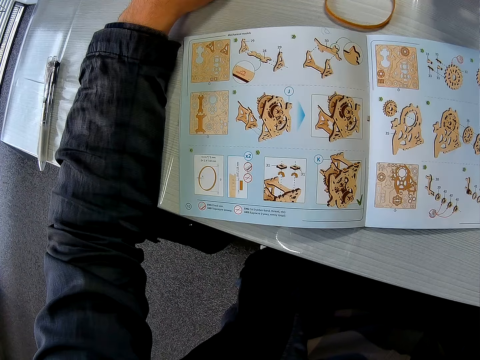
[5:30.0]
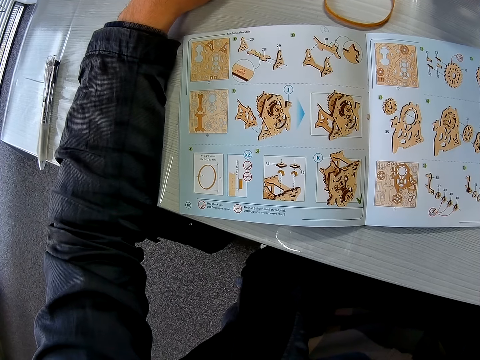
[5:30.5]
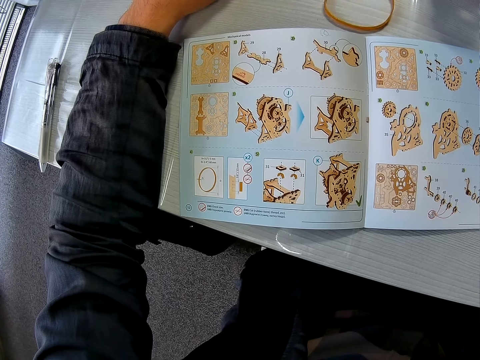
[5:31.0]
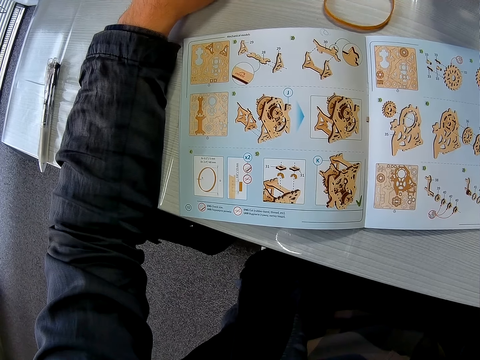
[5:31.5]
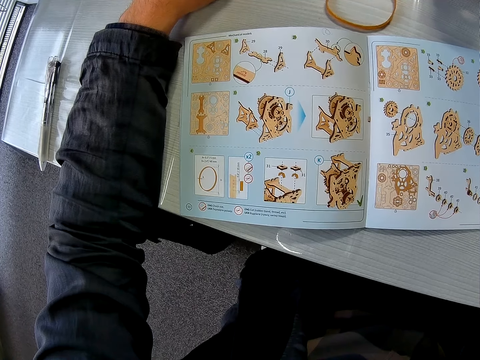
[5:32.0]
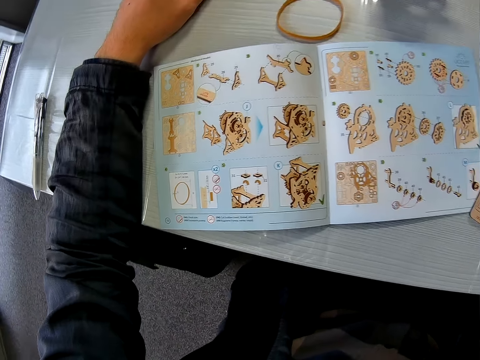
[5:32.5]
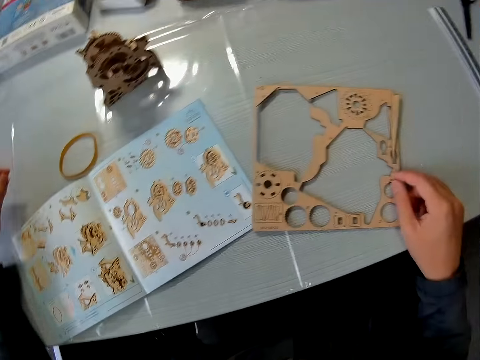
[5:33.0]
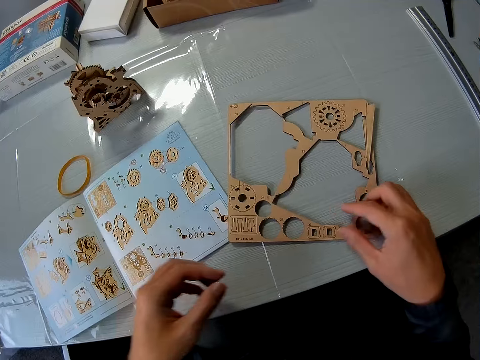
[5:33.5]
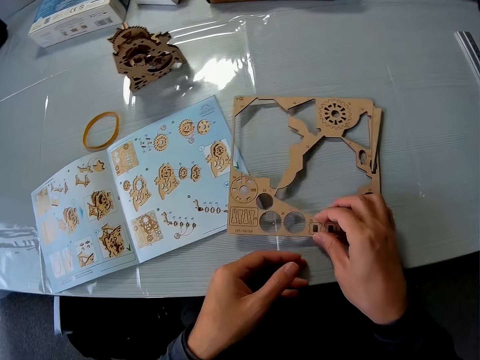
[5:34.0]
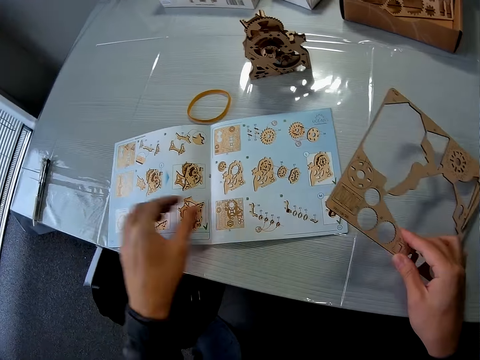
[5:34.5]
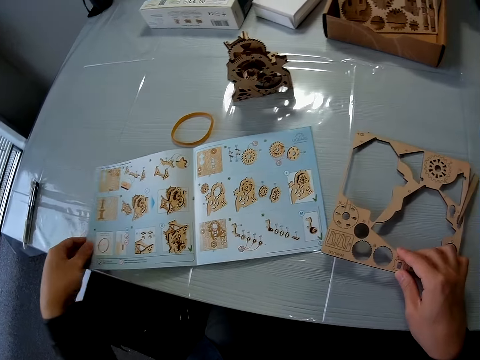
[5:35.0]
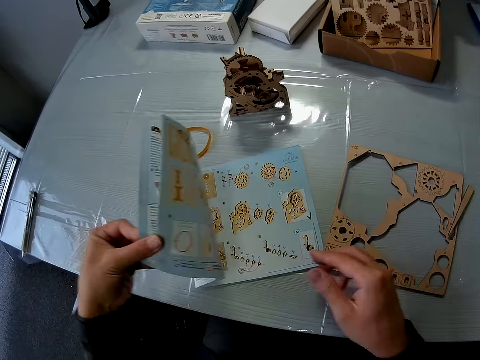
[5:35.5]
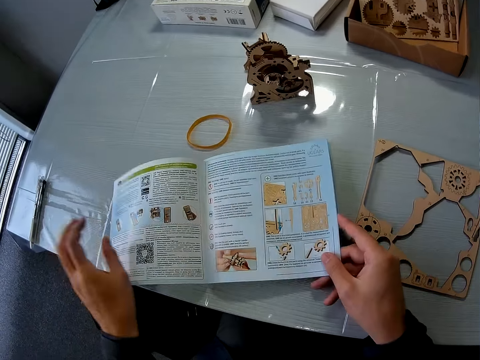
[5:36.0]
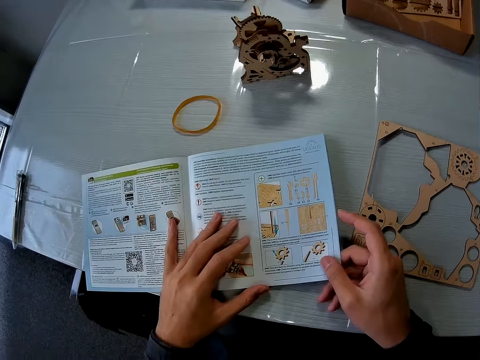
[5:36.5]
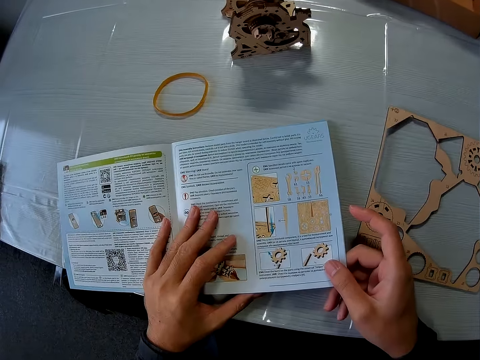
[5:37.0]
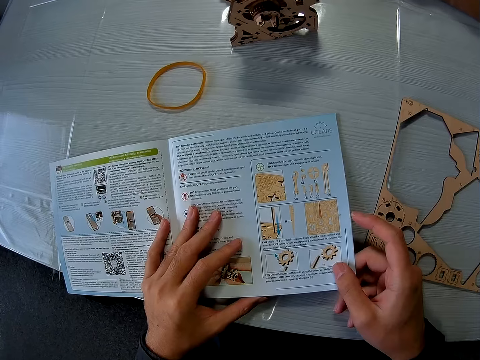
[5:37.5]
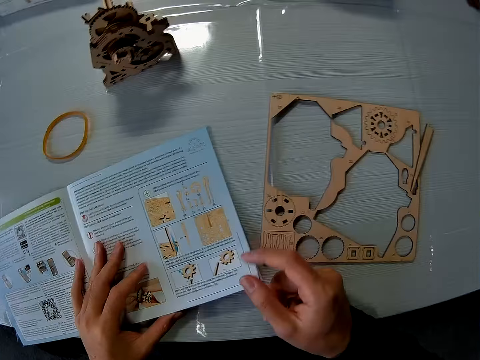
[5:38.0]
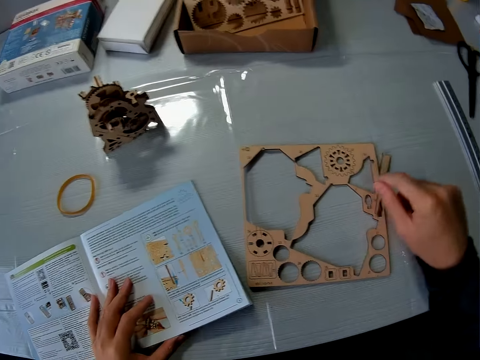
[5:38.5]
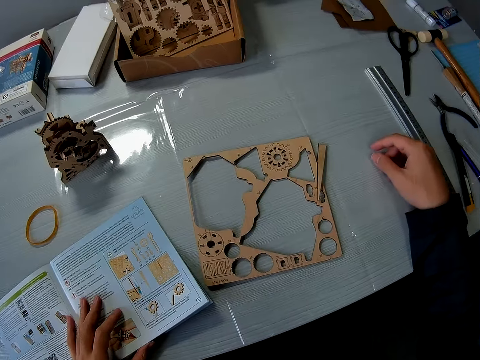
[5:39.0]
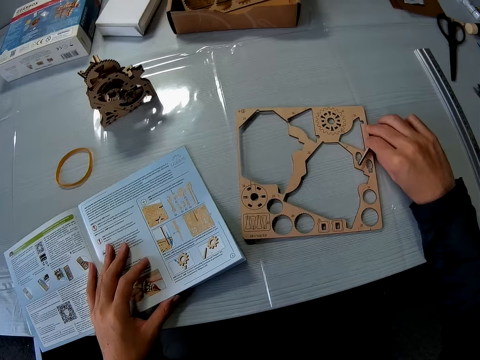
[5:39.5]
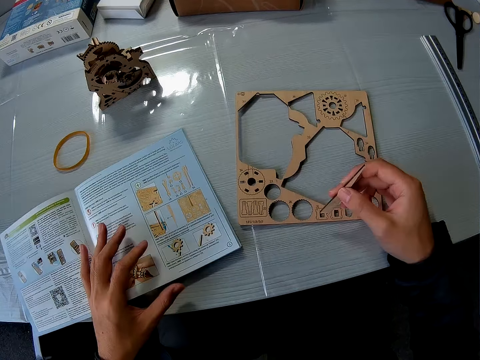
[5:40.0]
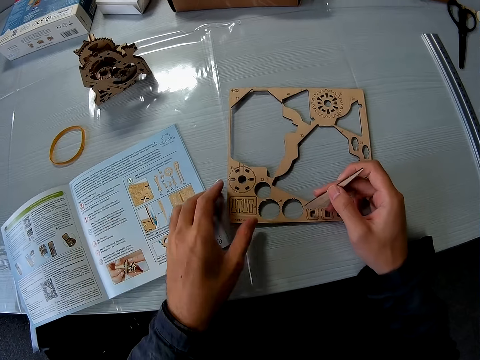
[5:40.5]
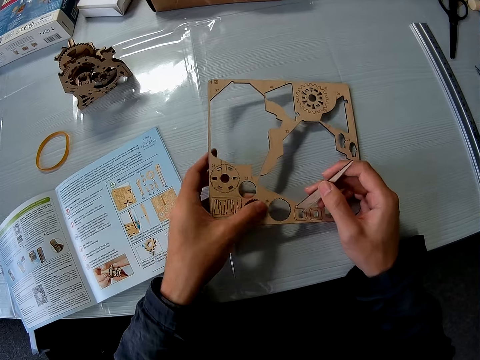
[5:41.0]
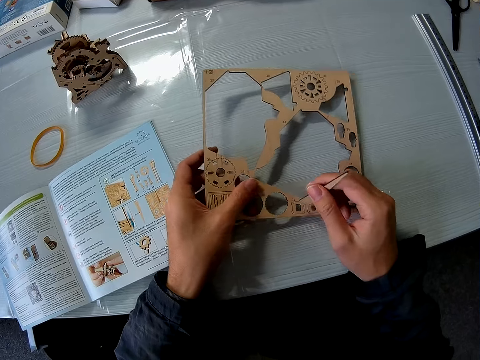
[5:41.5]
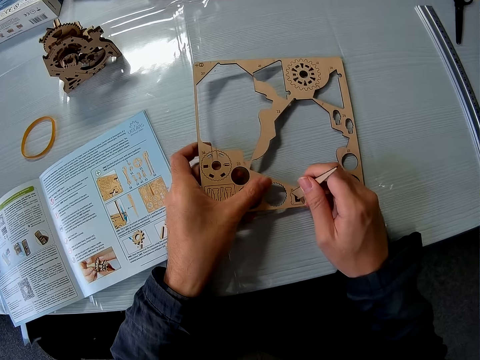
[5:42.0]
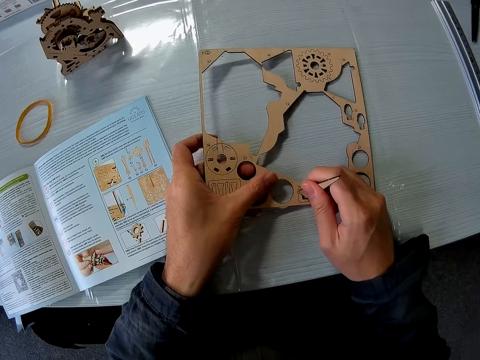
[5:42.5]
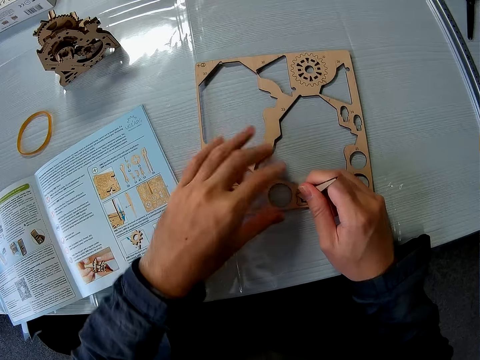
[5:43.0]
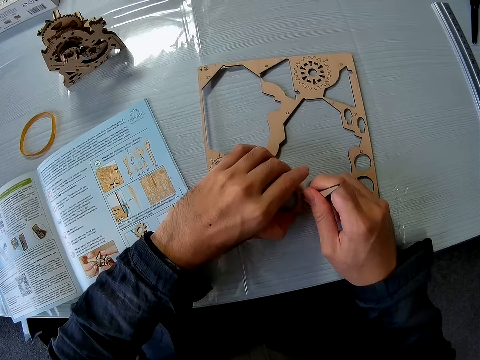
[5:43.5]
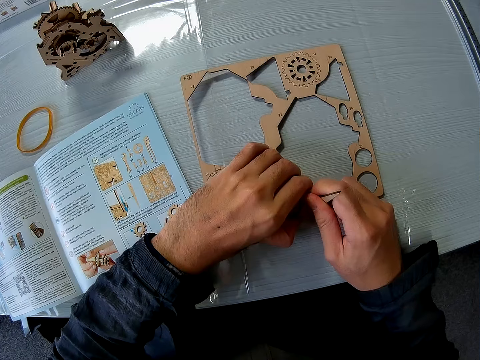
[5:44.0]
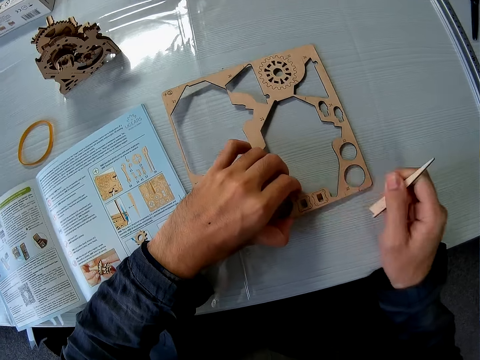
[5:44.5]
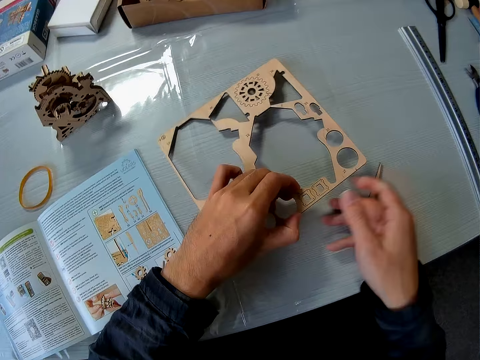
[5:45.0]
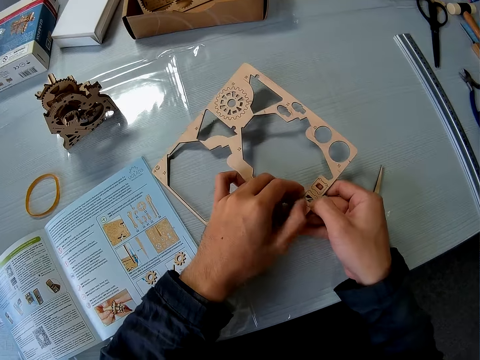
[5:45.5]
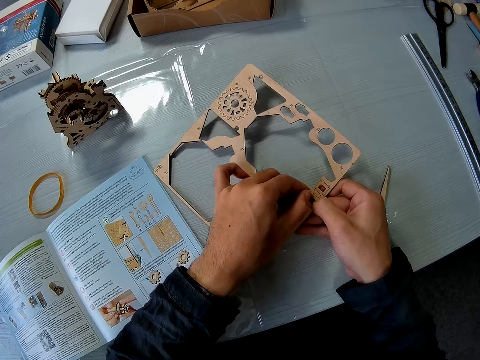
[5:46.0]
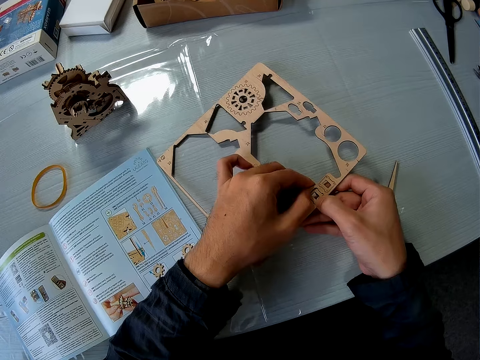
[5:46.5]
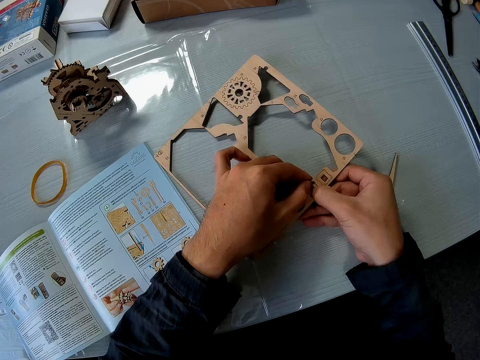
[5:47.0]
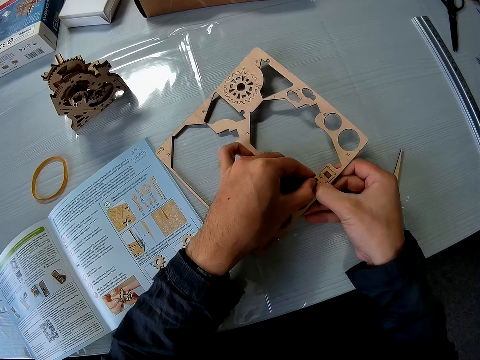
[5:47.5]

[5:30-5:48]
The camera wearer picks up the puzzle sheet or laser cut wood craft kit from the table. He opens the pages of the instruction manual. He drops the puzzle sheet on the table. He looks at the instruction booklet. He picks up the craft ruler. He picks up a puzzle piece from the puzzle sheet on the table. He lifts the puzzle sheet with his left hand. He hits the laser cut wood craft kit with the craft ruler. He presses the puzzle piece on the puzzle sheet. He unhands the laser cut wood craft kit. He holds the laser cut wood craft kit. He places the craft ruler on the table. He drops the puzzle piece on the table. He raises the puzzle sheet with his left hand. He holds the laser cut wood craft kit with both hands. He removes a puzzle piece from the puzzle sheet.

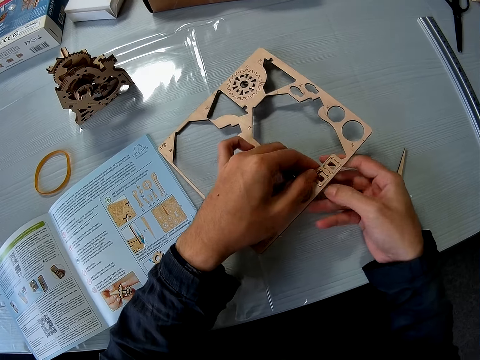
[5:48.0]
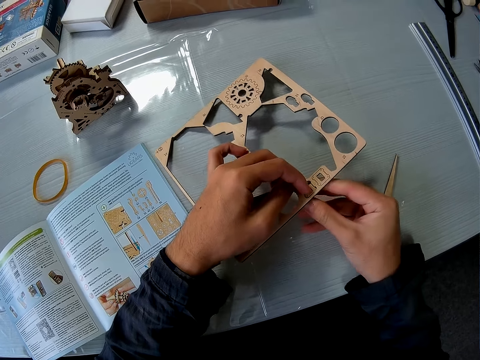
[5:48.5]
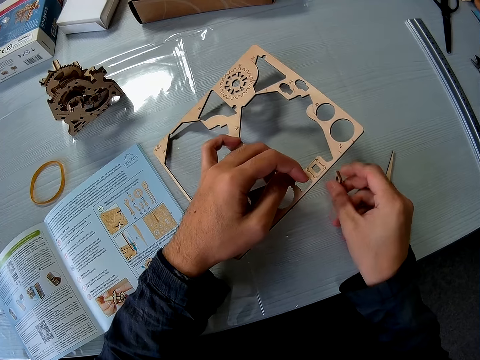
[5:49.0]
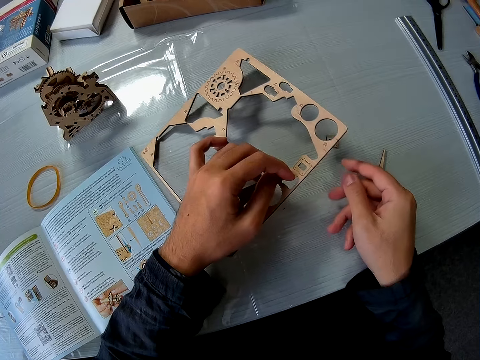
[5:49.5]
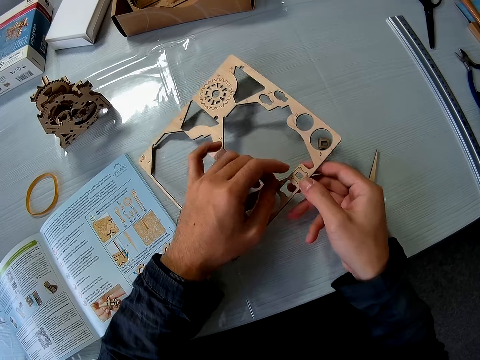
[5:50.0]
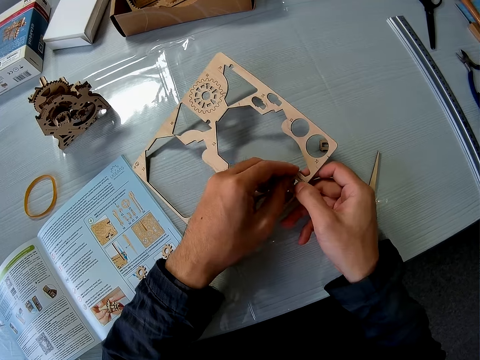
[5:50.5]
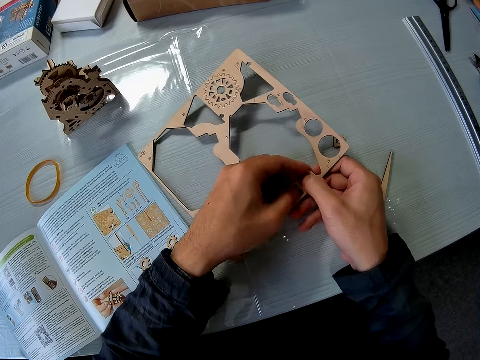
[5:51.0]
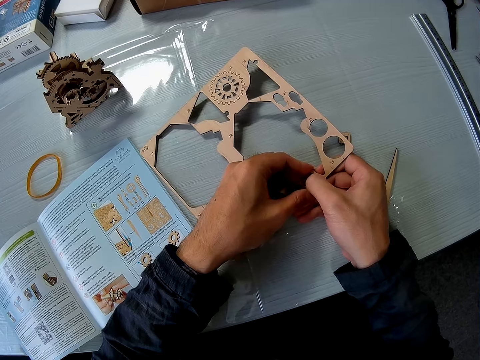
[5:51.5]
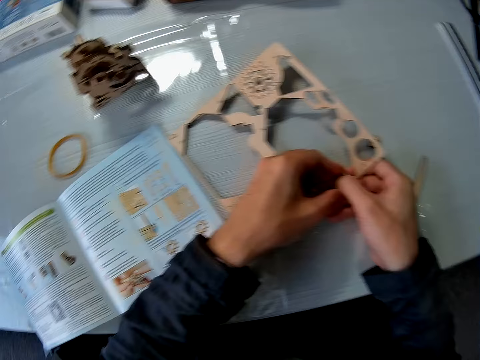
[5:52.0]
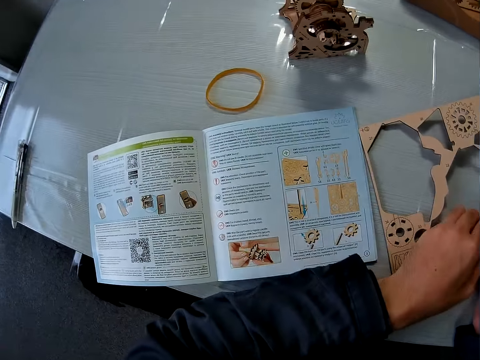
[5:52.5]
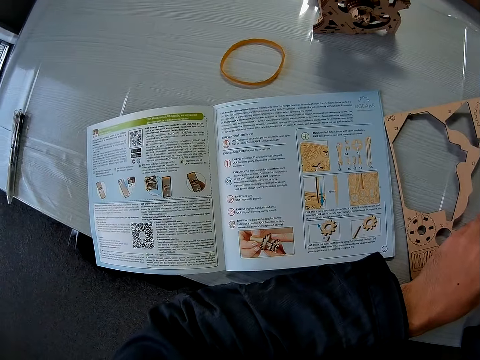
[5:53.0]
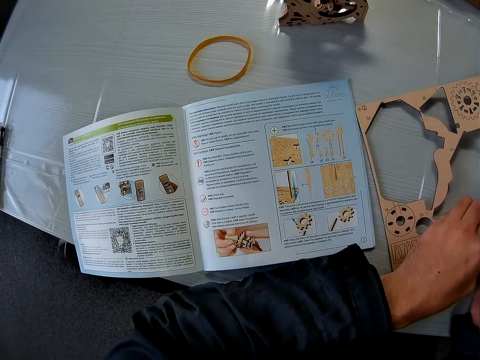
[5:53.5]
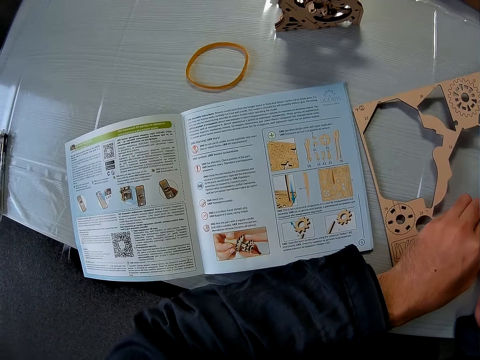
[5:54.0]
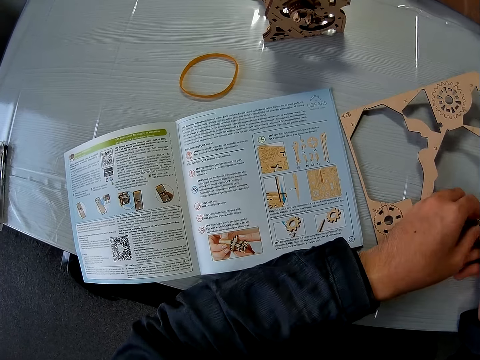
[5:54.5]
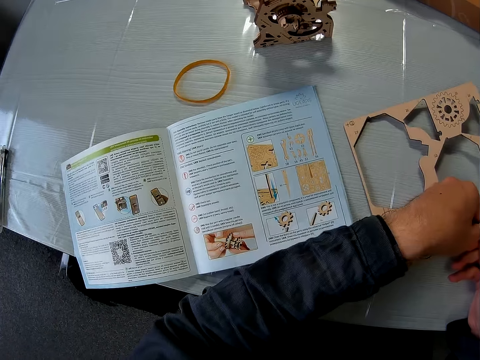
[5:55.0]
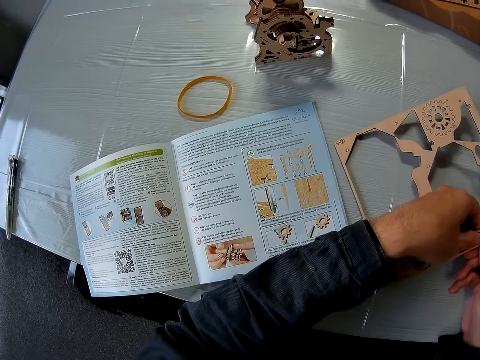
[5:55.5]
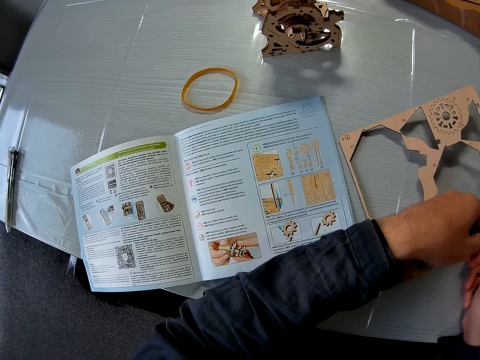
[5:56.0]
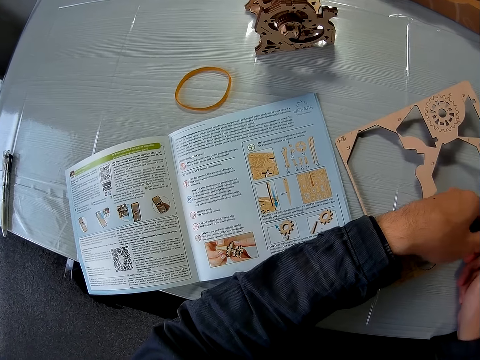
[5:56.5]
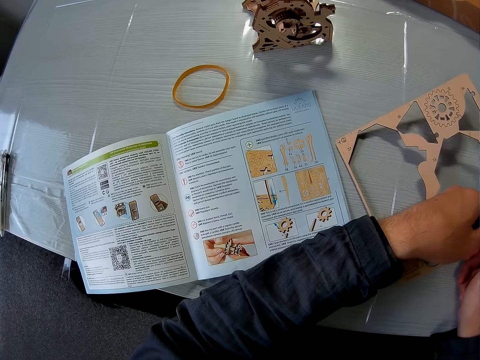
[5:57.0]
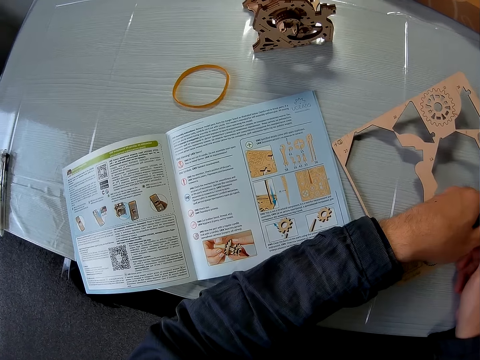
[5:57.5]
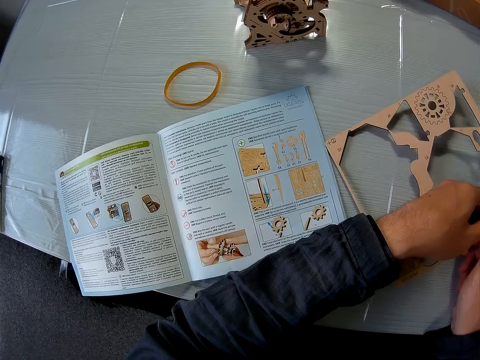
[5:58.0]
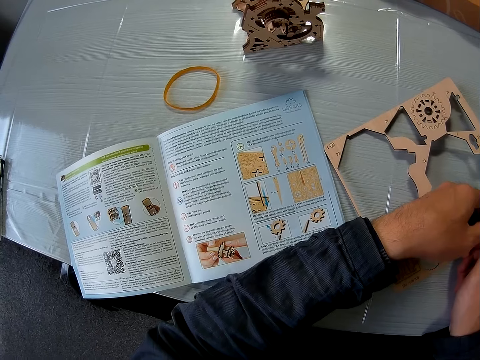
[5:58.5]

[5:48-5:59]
The camera wearer drops the puzzle piece on the table. They remove another puzzle piece from the puzzle sheet. They look towards the instruction manual.
